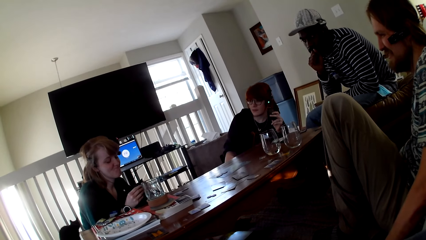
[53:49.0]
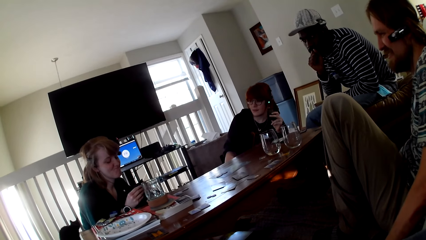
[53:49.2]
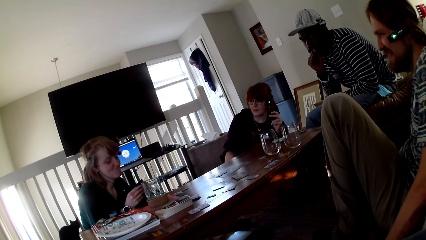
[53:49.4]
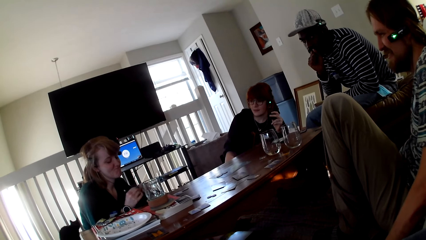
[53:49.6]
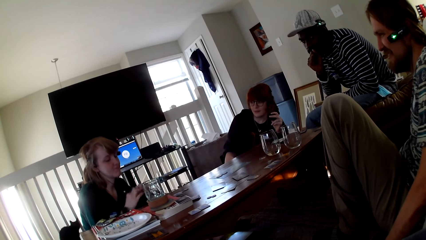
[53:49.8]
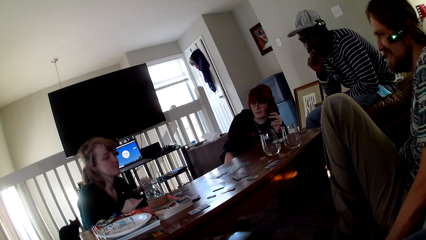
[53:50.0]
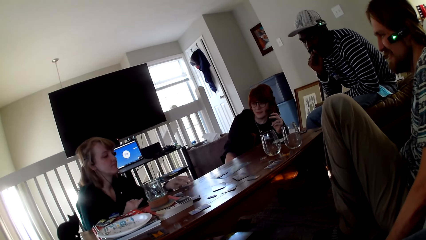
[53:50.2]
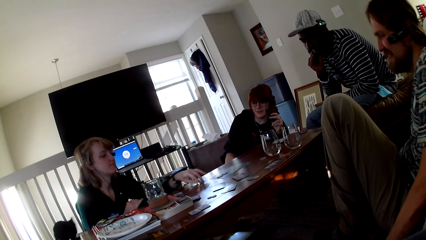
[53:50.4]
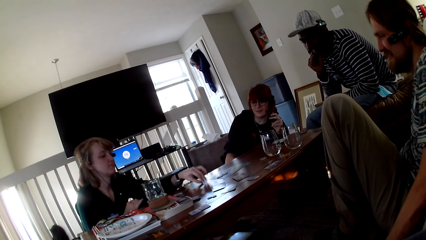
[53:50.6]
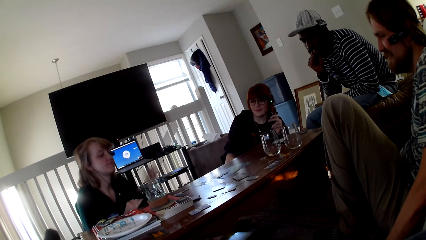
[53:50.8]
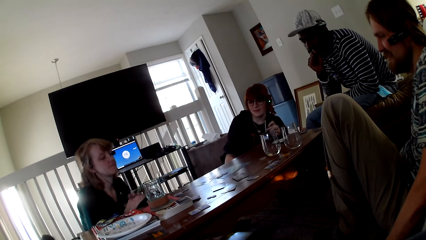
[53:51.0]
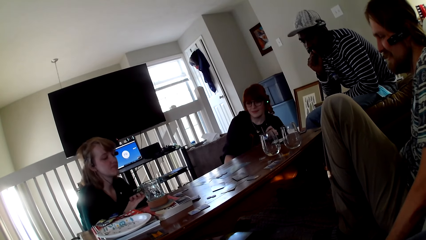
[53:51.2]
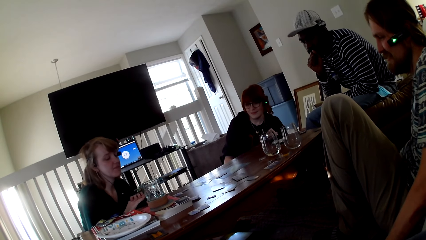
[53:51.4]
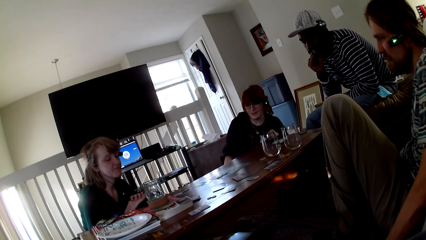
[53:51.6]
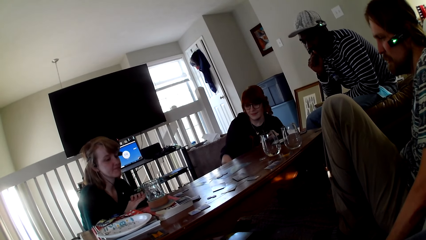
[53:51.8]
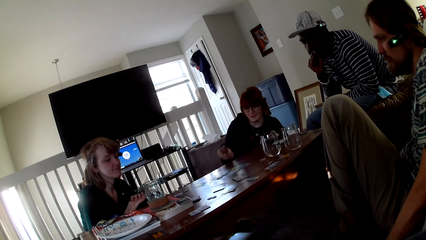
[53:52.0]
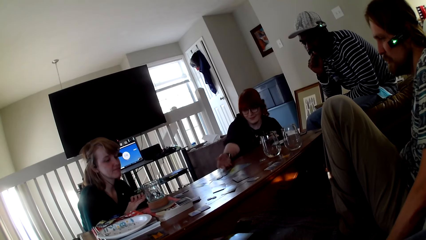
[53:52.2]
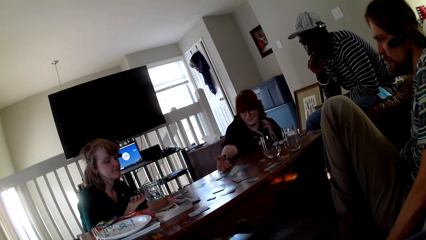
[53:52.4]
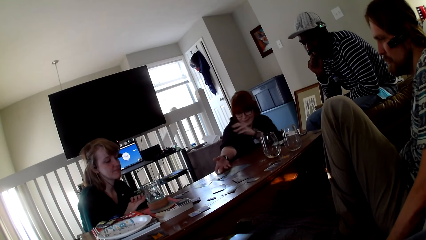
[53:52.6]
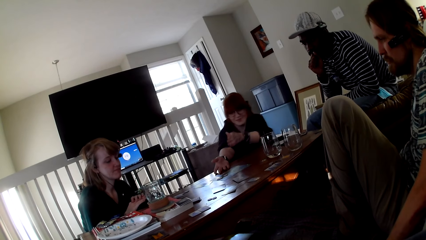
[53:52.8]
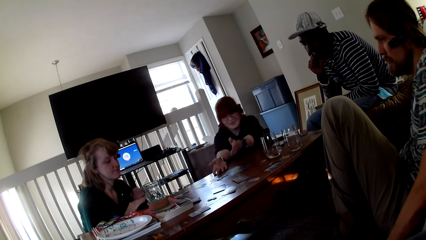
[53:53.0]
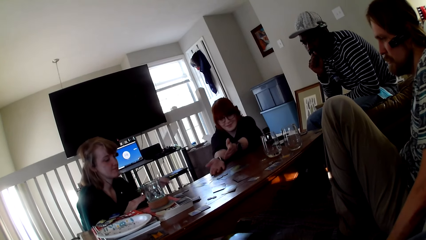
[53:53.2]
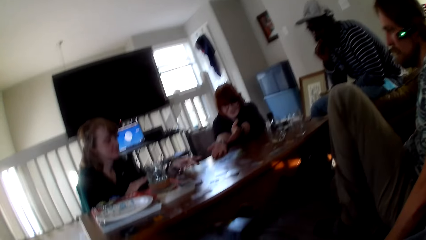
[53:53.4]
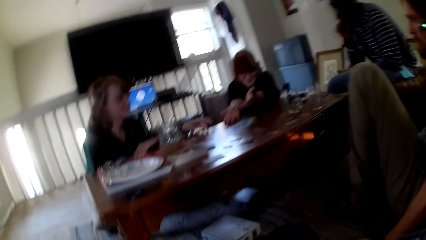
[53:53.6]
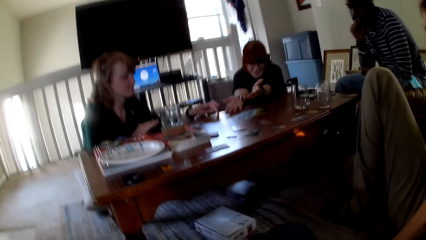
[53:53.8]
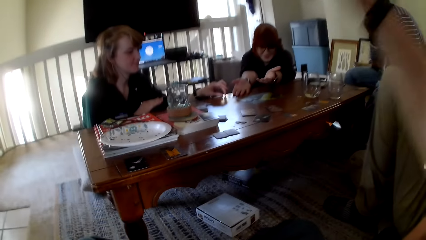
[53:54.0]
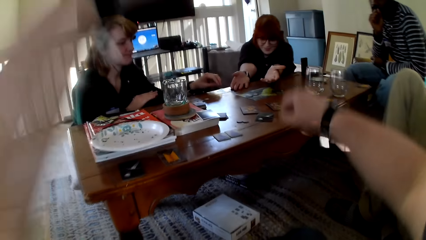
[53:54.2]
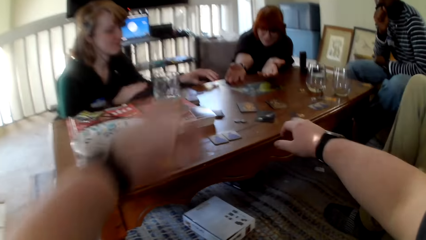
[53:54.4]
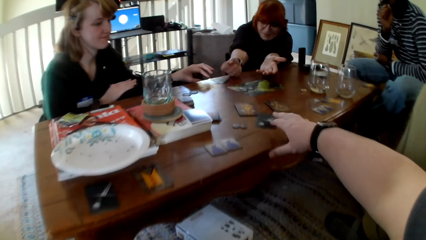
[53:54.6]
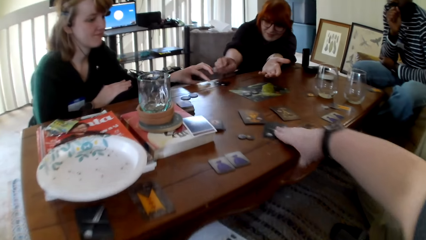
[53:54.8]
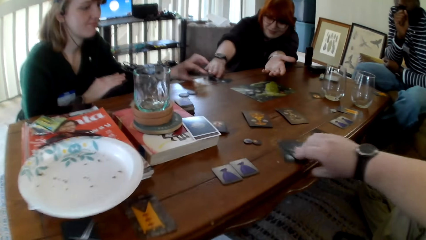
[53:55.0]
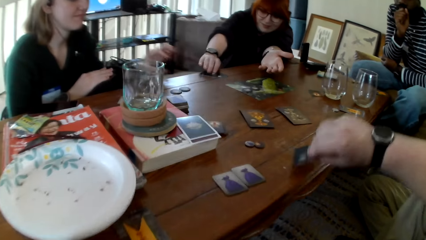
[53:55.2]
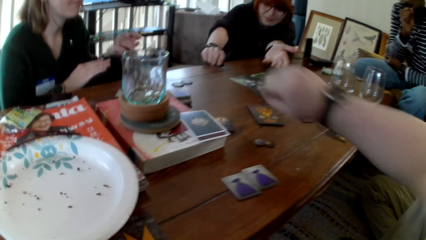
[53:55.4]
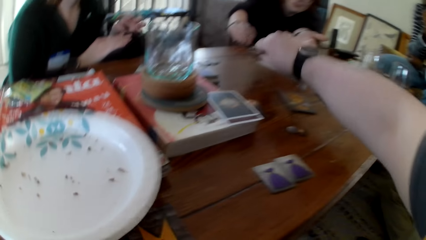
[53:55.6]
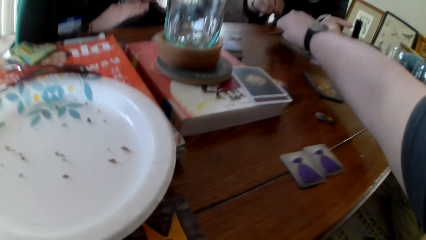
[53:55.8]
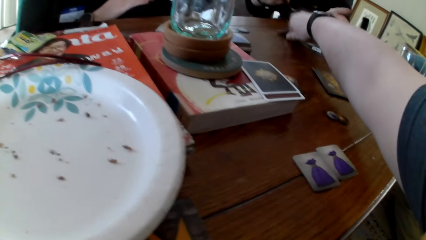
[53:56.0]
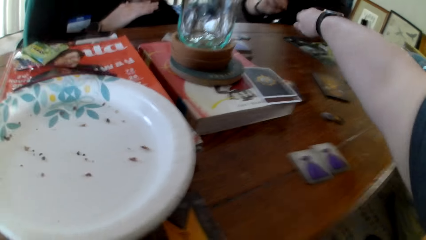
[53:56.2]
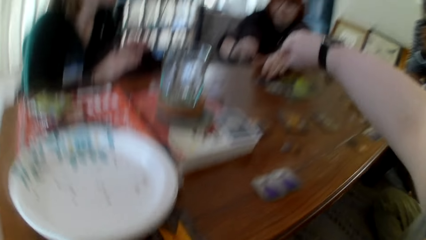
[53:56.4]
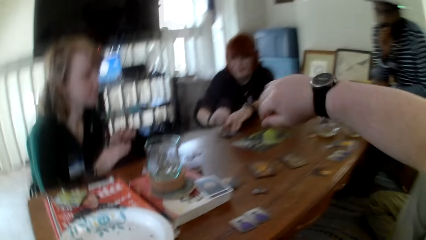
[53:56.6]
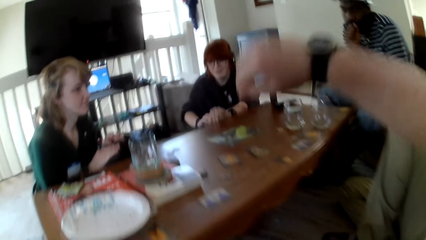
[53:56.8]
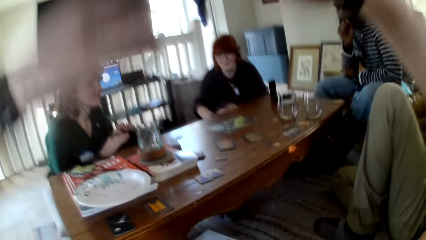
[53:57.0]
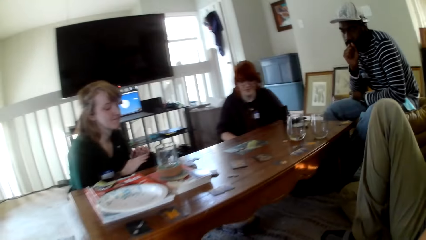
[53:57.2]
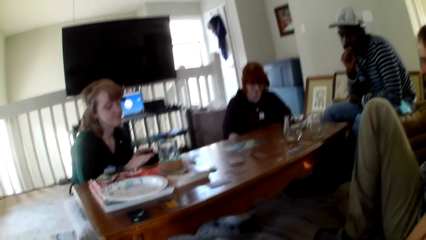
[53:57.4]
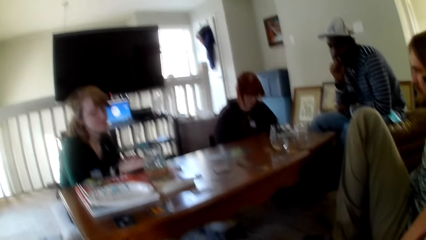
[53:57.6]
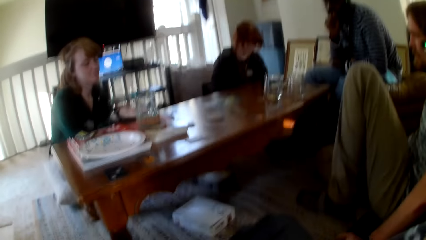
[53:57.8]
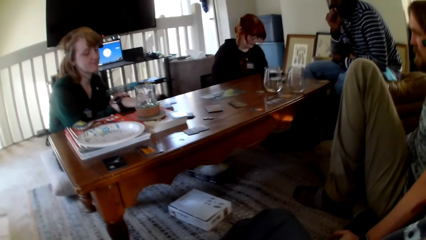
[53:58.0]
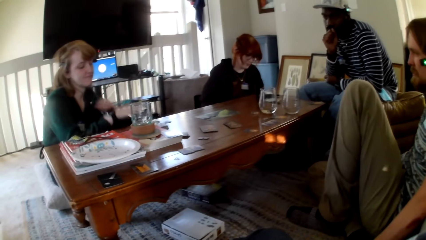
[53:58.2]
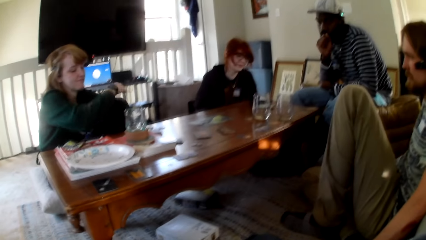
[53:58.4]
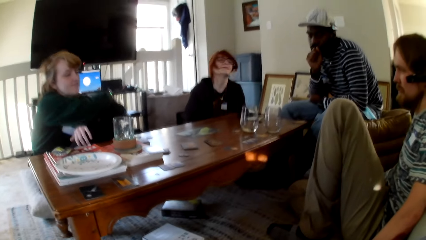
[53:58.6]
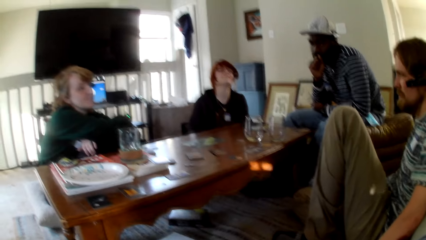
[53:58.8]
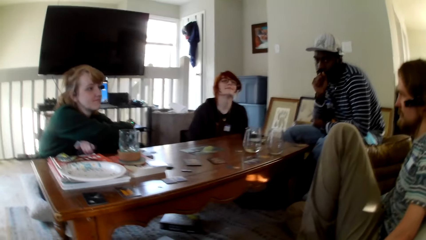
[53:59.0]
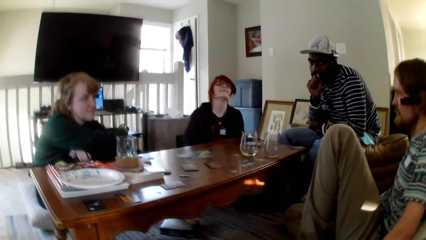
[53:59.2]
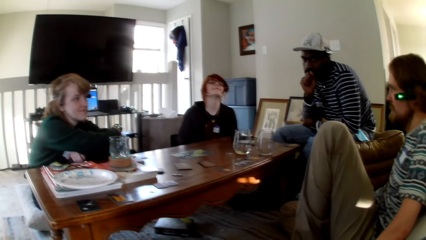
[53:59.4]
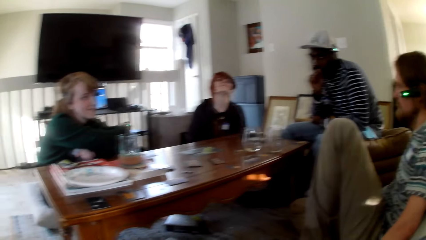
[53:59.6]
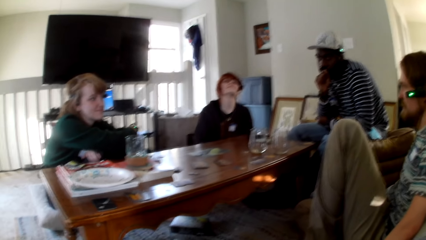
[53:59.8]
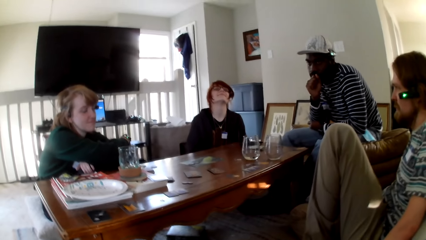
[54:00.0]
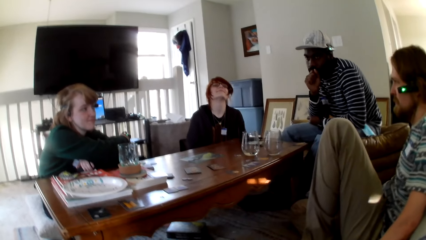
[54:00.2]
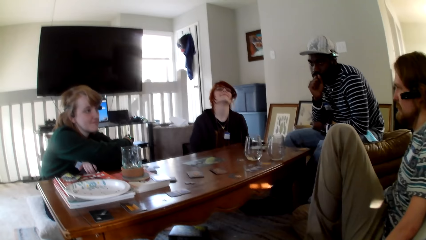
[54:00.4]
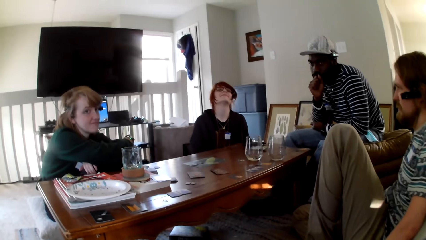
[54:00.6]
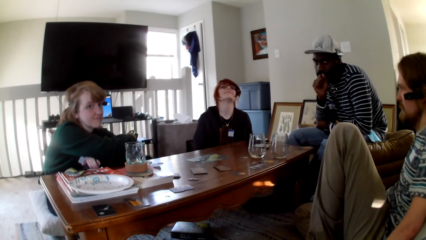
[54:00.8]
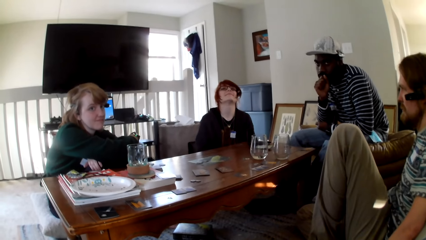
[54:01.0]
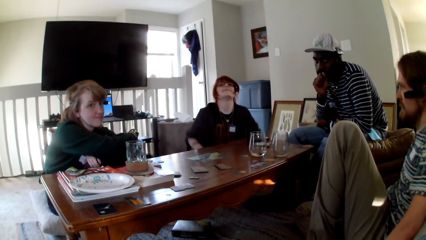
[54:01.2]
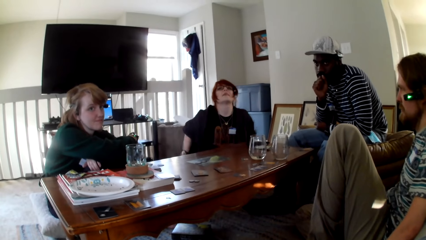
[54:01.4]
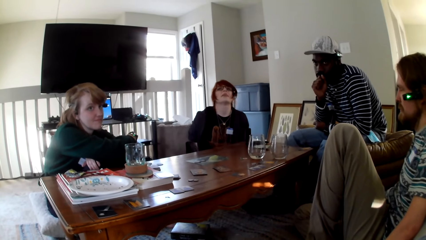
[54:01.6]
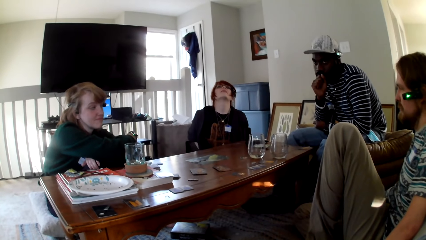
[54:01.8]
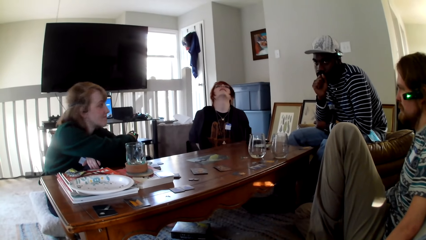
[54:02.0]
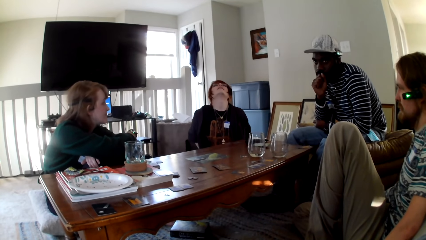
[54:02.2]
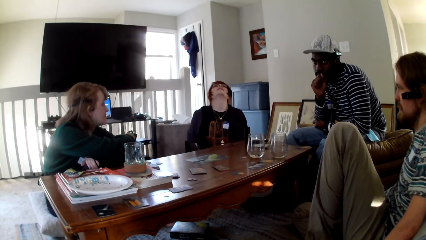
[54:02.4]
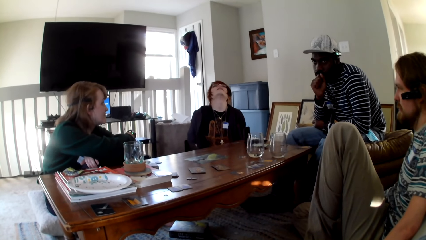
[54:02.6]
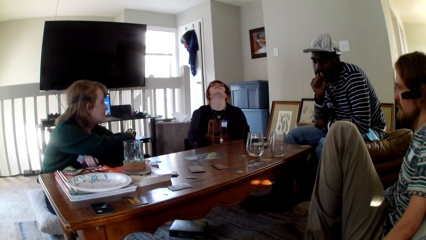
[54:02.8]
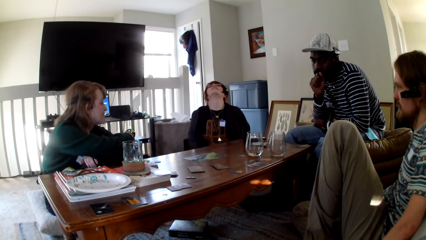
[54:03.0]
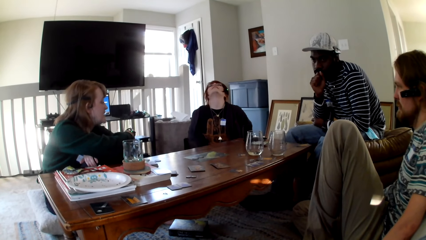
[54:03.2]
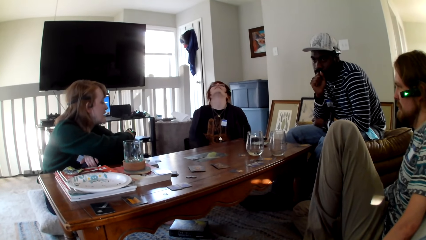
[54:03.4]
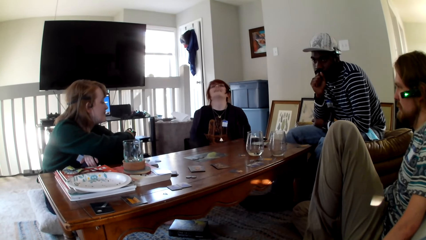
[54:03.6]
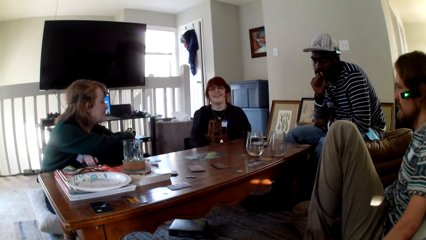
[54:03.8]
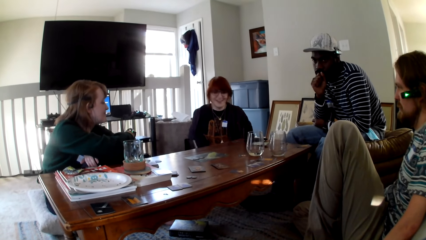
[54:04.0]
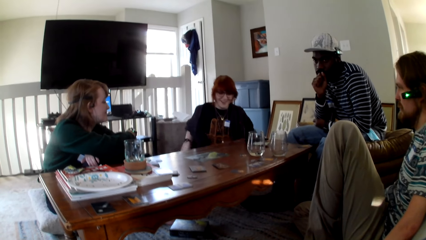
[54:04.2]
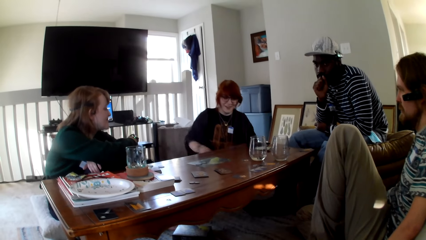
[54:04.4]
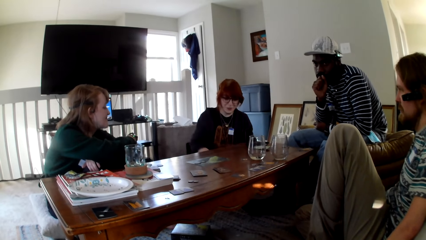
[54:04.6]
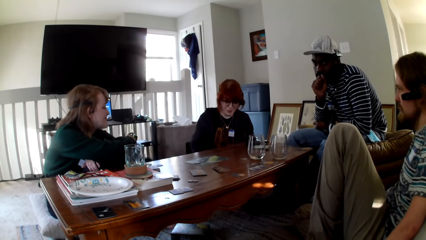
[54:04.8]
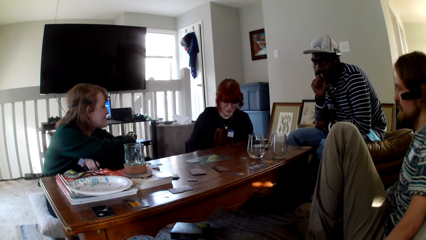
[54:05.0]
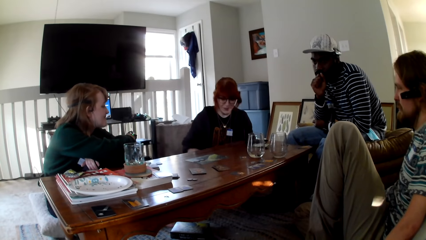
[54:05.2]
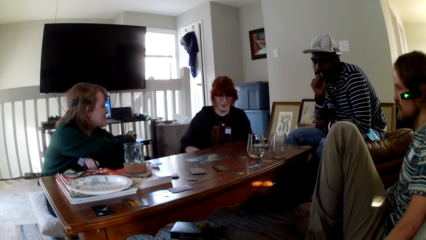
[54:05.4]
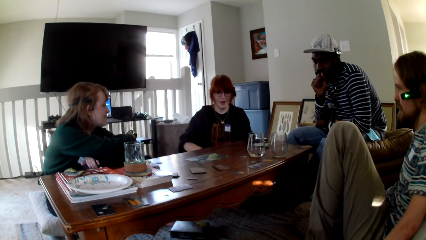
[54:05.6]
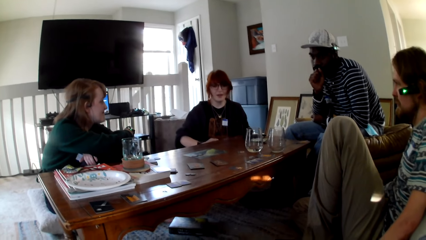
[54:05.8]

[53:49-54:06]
A person moves her hand. A woman puts a card on the table. The person stretches her hands. The camera wearer picks up the cards. Another woman picks up a card on the table. The camera wearer puts the card on the table. The first woman talks to the other woman.
